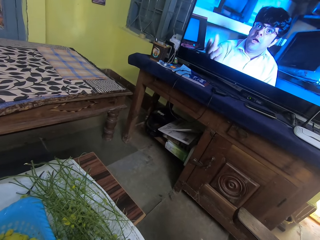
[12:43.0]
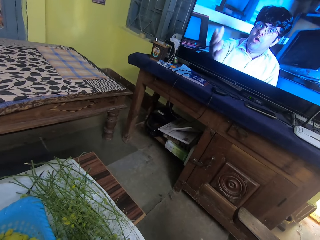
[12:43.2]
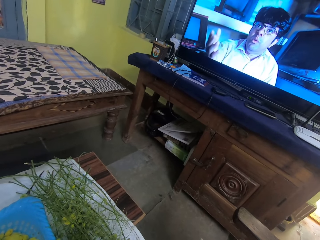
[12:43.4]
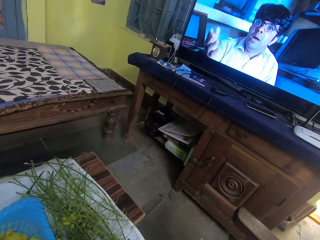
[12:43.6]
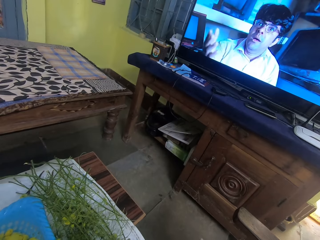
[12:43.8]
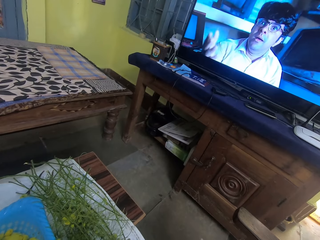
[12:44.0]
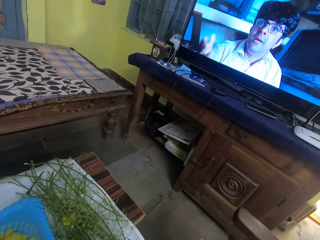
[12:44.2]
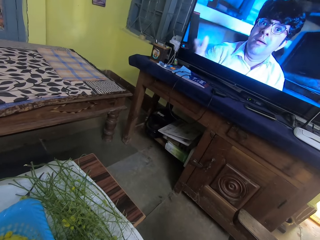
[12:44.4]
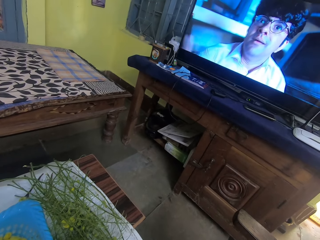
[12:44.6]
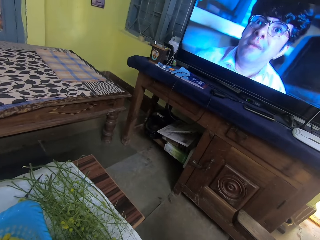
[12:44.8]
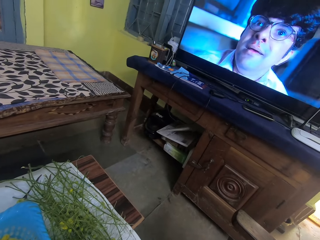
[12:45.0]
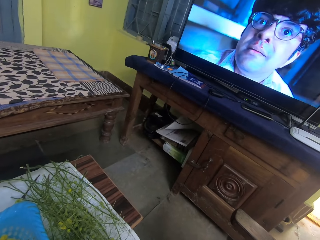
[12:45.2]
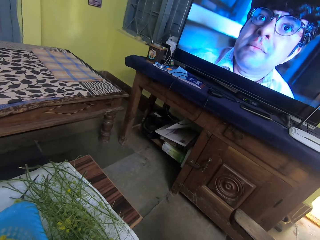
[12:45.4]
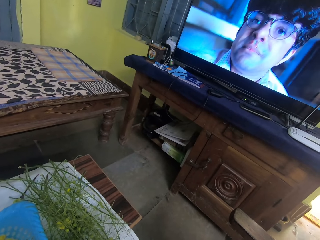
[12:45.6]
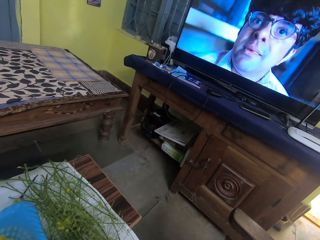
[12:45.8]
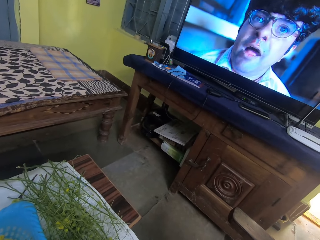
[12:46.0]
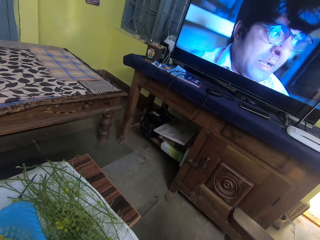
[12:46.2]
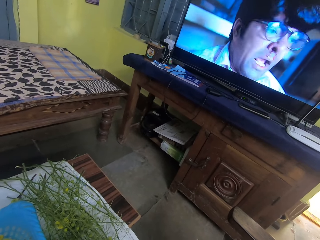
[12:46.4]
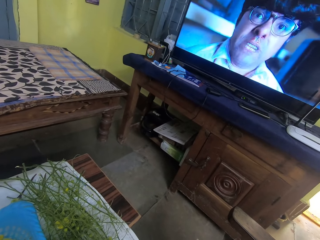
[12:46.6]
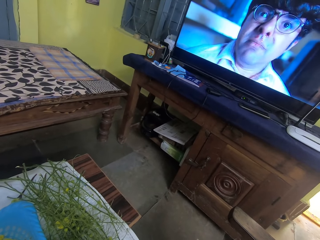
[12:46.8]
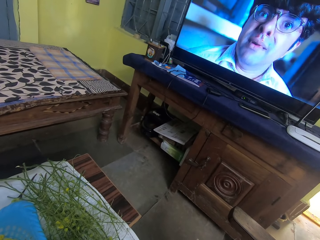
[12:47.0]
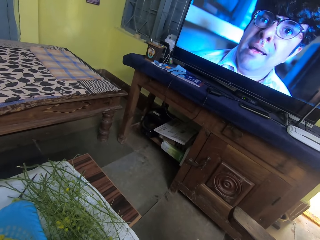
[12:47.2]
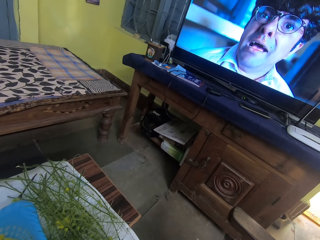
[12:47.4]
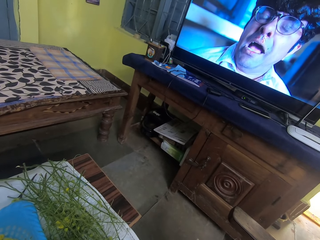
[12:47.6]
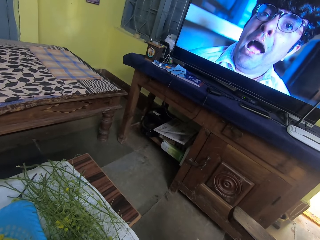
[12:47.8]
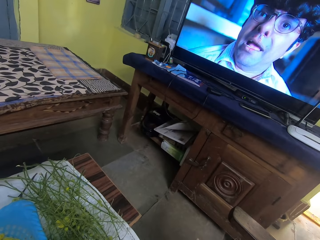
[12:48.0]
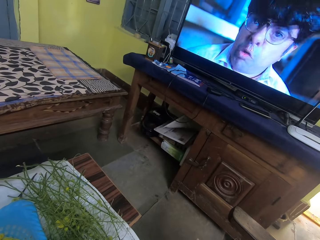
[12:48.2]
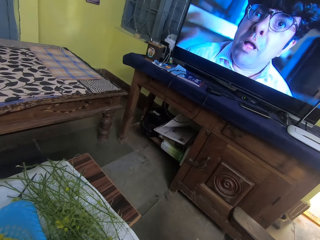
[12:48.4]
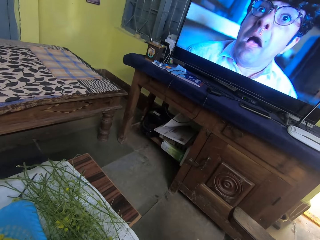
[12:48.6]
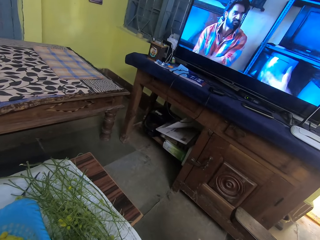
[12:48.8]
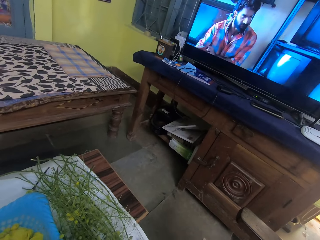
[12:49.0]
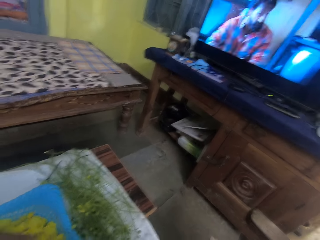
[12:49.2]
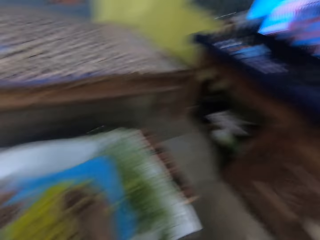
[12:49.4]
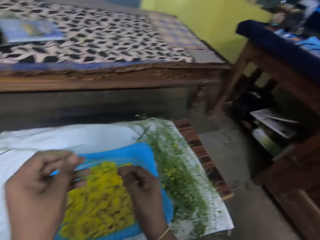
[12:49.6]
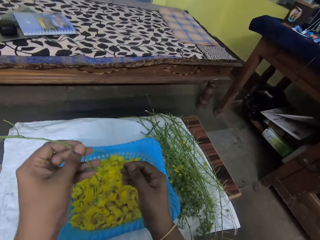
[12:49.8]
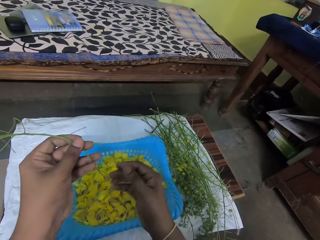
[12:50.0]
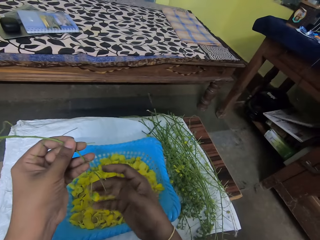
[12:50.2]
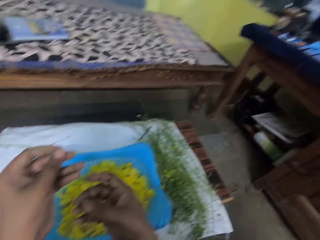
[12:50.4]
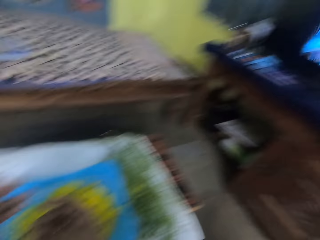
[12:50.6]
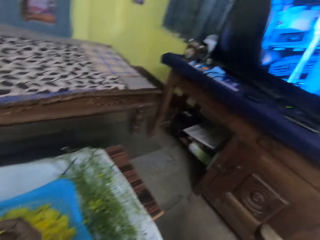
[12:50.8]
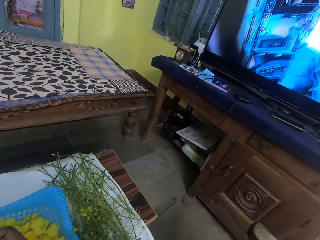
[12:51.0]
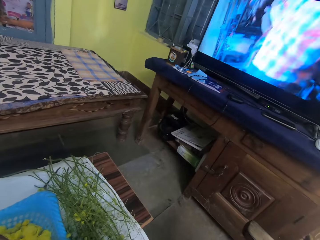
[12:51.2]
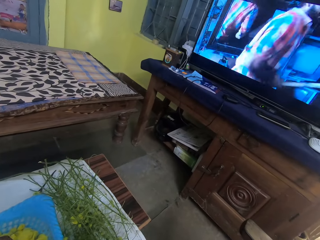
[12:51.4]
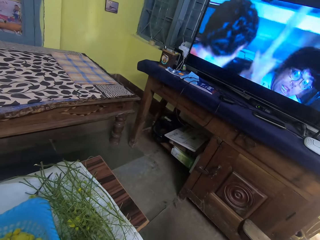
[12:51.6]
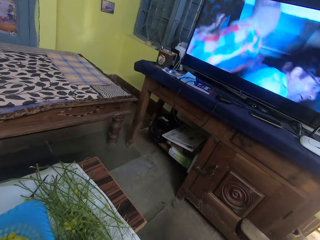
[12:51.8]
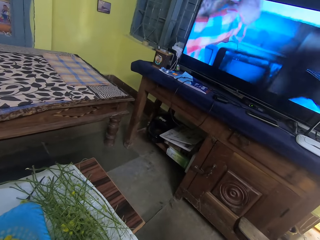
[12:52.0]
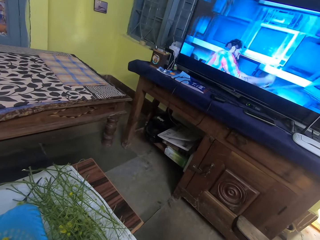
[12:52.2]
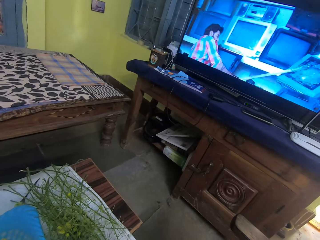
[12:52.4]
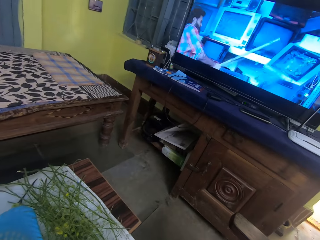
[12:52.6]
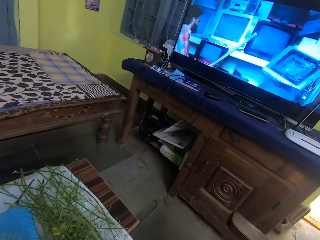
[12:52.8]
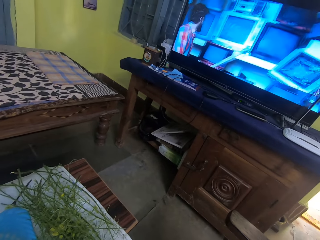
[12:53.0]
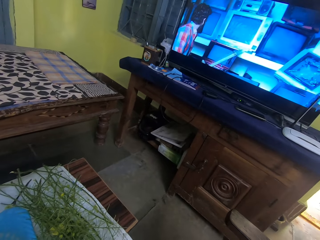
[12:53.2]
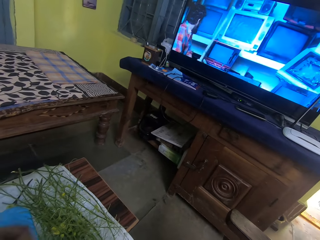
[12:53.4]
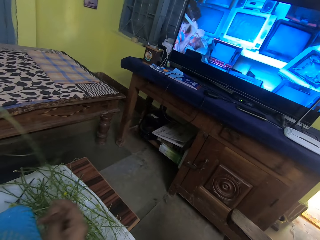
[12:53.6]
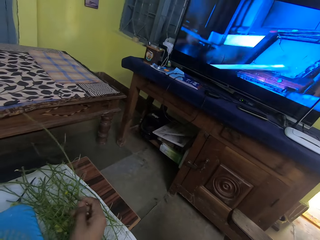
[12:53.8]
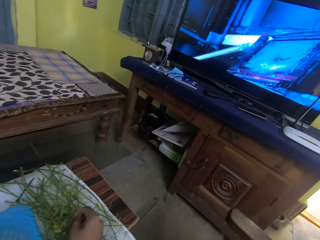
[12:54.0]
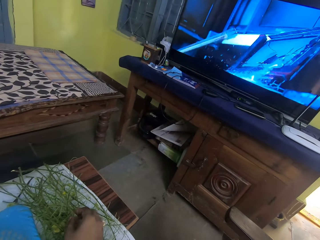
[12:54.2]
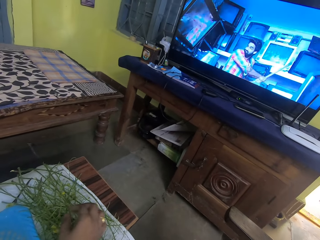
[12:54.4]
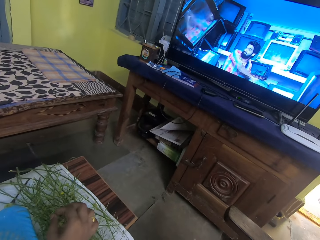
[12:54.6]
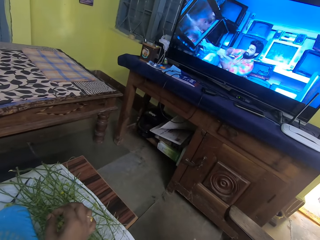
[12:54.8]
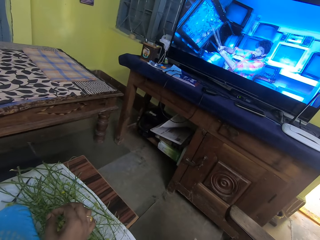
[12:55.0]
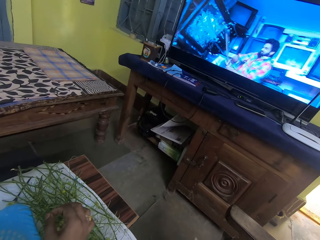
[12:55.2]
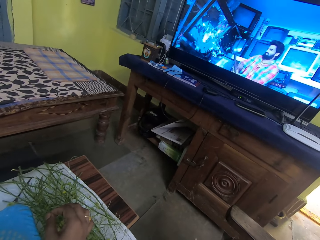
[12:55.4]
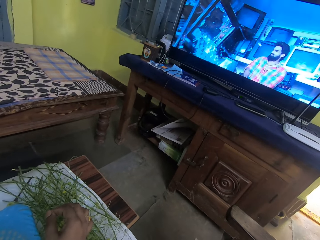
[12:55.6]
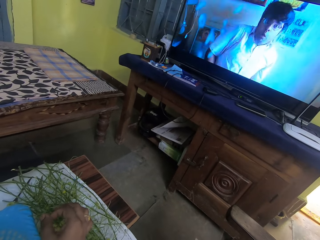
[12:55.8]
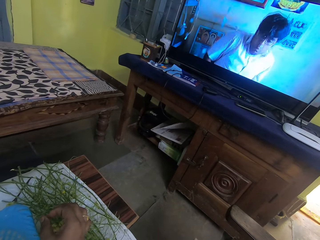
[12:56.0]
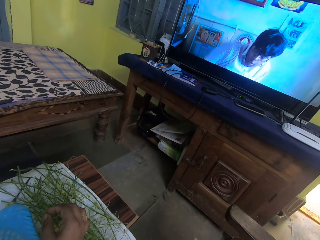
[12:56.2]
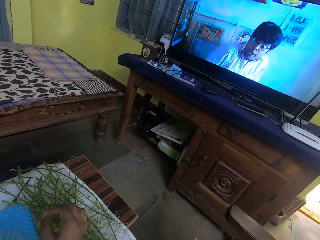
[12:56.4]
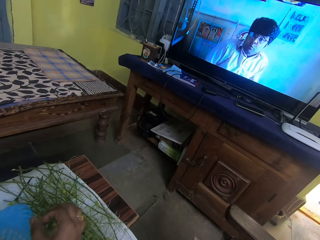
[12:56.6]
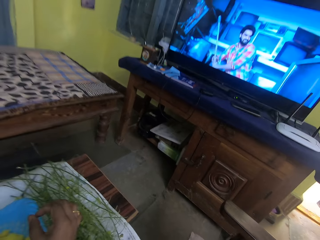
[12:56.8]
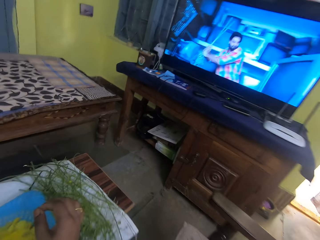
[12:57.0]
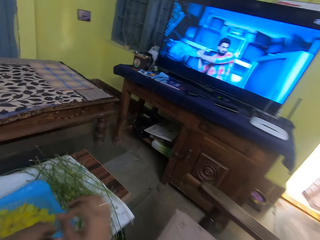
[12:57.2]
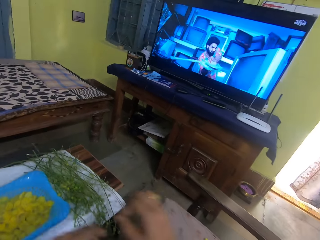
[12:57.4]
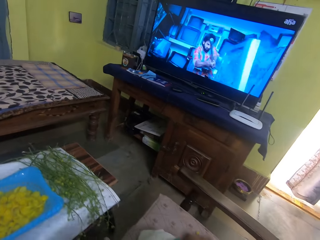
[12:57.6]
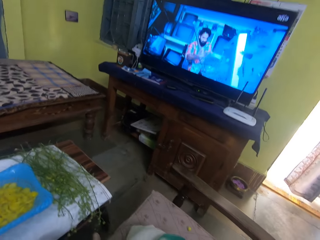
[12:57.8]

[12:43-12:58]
The camera wearer stares at the flower. She plucks a leaf from the leaf stem in her left hand with her right hand. She stares at the screen. She places the leaf stem on the table with her right hand. She rubs her right thumb and right index finger together.

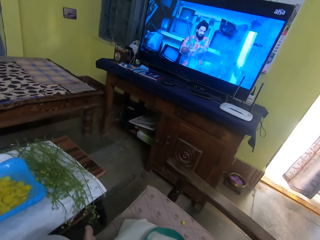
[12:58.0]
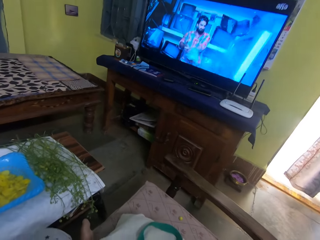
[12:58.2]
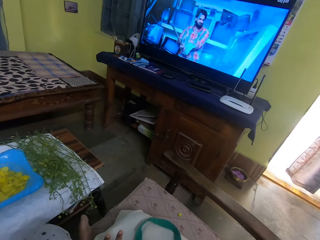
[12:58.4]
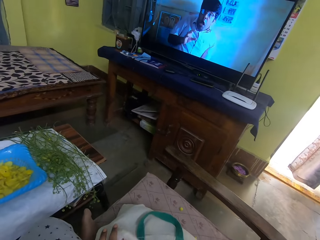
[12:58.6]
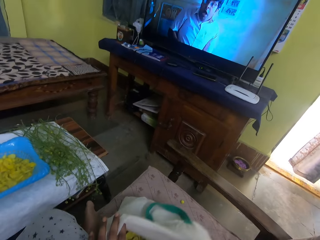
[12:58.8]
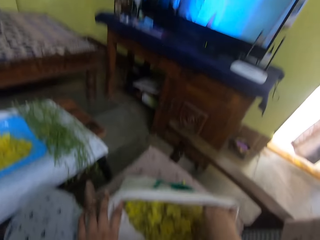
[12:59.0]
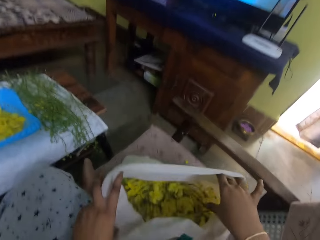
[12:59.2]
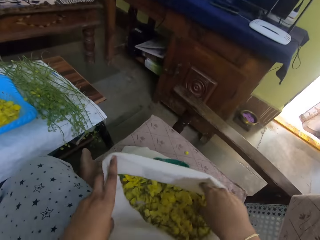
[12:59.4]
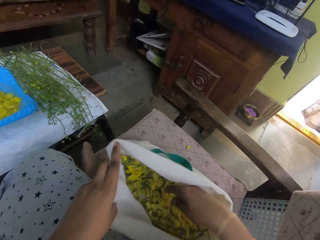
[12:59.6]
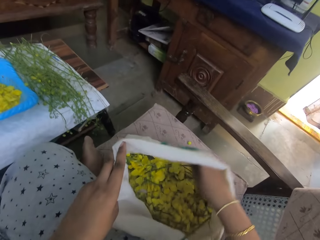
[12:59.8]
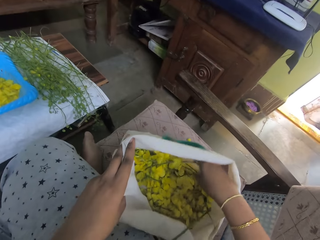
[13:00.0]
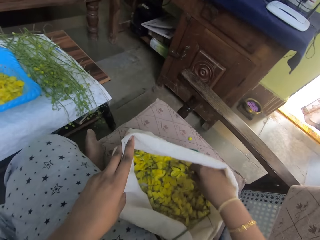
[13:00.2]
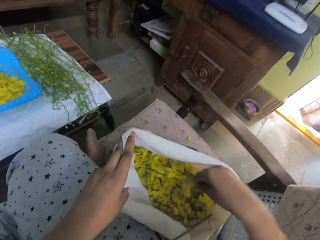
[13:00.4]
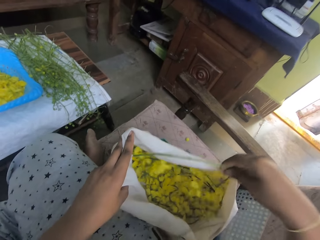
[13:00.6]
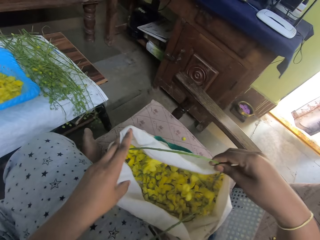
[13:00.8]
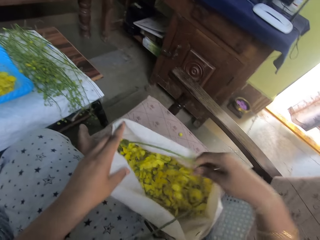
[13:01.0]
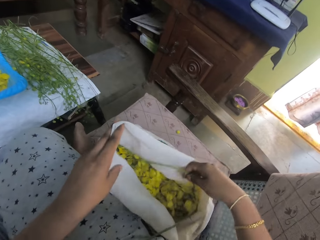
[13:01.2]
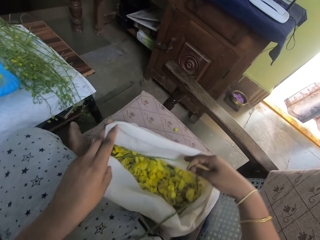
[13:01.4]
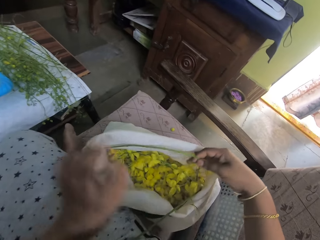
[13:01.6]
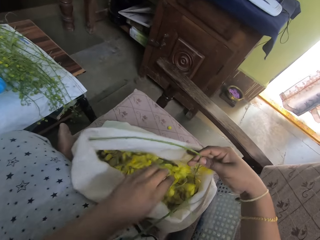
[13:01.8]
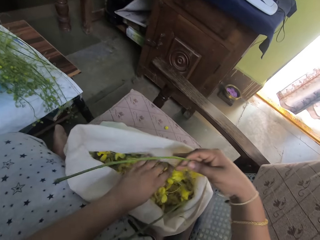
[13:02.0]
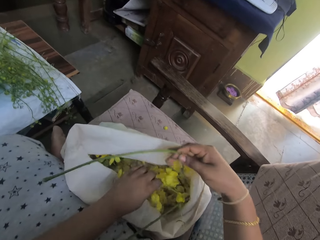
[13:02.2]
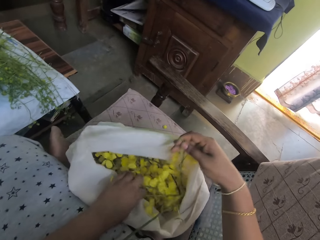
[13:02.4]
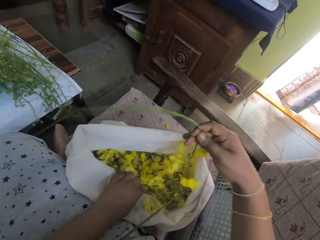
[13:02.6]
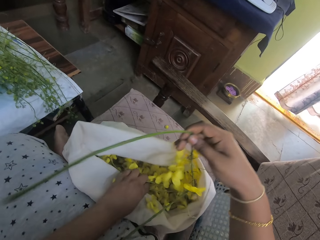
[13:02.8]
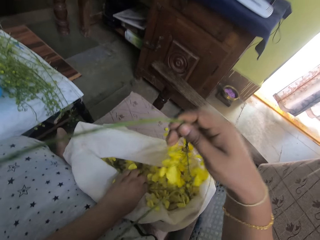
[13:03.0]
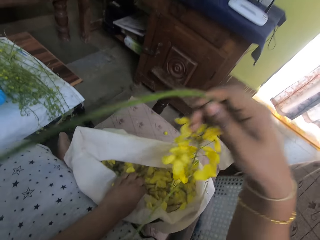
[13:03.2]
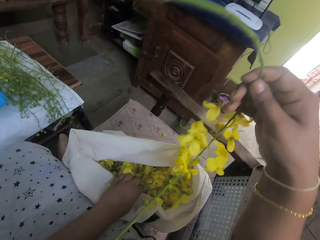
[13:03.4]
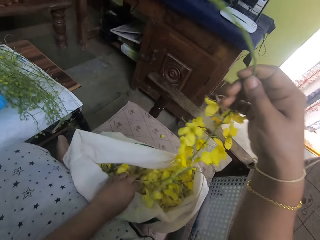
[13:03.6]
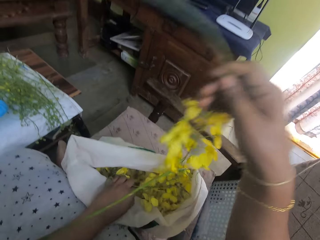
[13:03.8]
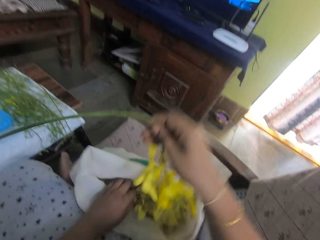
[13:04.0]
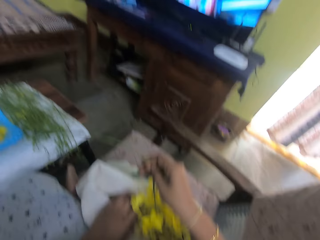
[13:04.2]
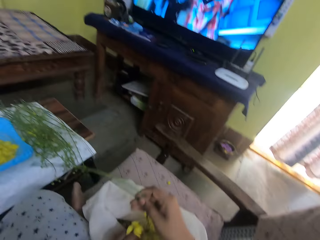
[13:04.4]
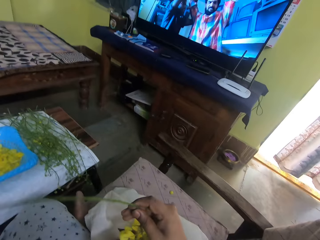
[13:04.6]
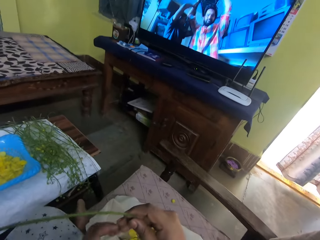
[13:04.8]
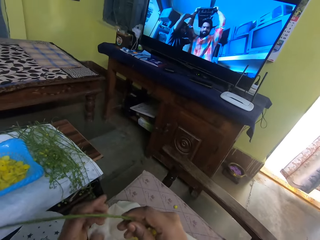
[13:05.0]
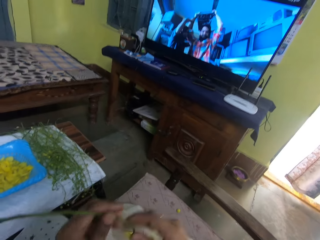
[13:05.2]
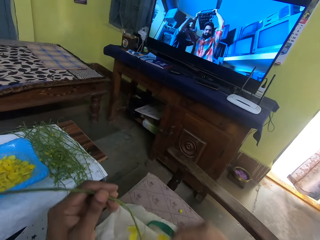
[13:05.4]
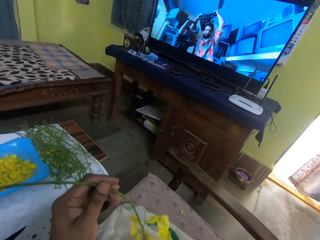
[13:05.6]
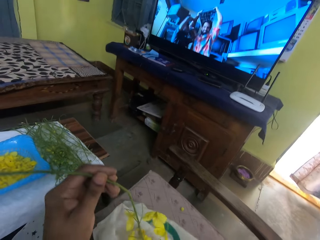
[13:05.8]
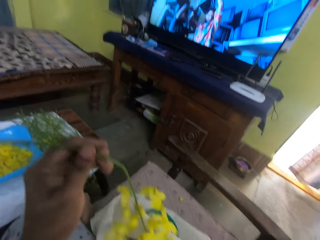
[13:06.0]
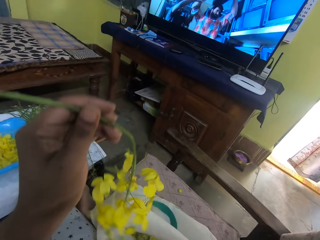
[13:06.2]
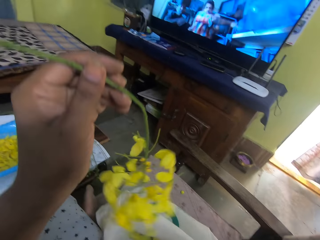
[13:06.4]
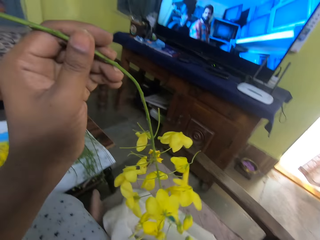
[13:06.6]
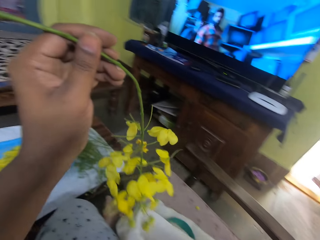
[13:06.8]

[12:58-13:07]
The camera wearer adjusts the bag. She holds the bag of leaves on the chair with her right hand. She picks a leaf stem from the bag of leaves on the chair with her right hand. She adjusts the leaves in the bag of leaves on the chair with her left hand. She passes the leaf stem from her right hand to her left hand.
